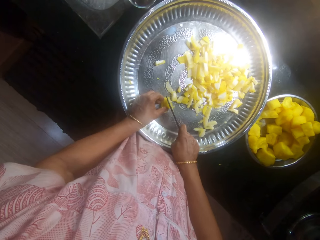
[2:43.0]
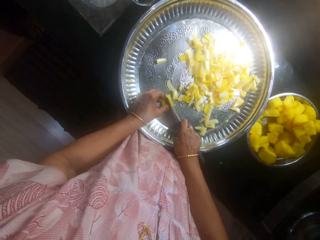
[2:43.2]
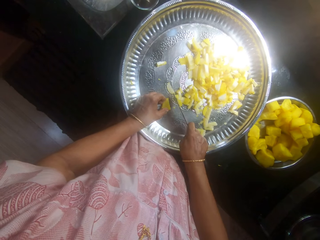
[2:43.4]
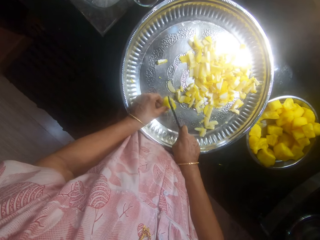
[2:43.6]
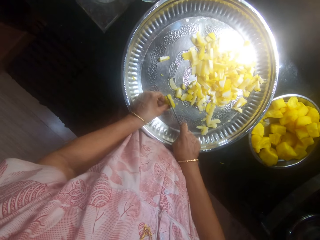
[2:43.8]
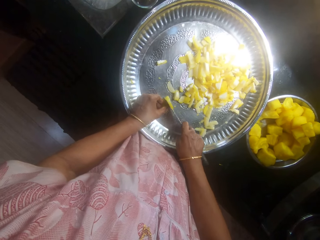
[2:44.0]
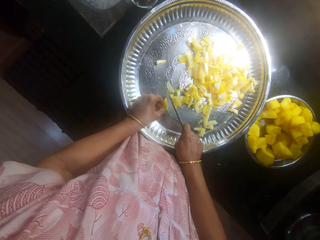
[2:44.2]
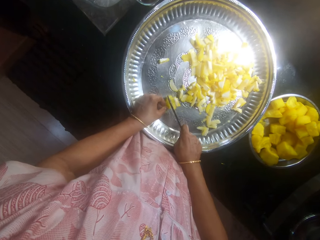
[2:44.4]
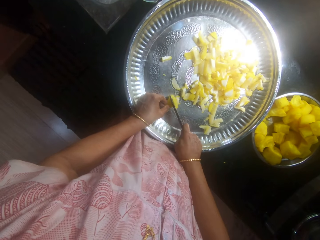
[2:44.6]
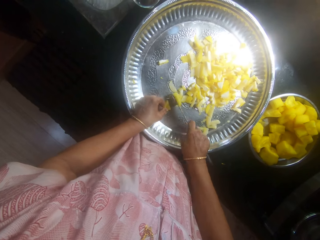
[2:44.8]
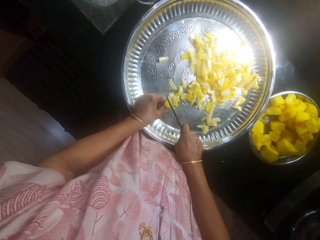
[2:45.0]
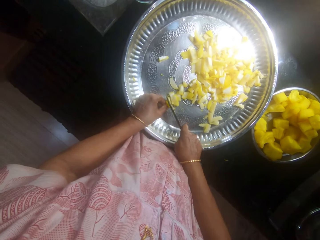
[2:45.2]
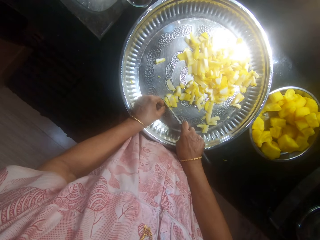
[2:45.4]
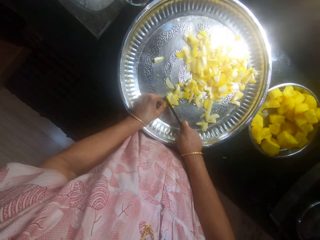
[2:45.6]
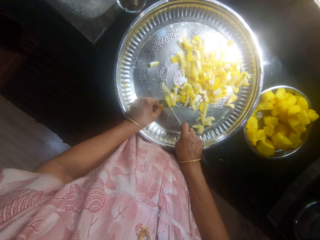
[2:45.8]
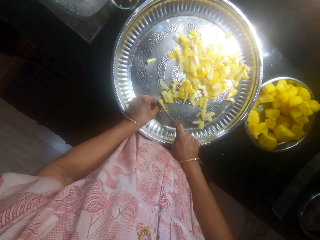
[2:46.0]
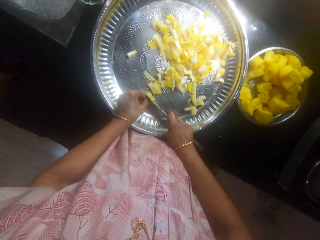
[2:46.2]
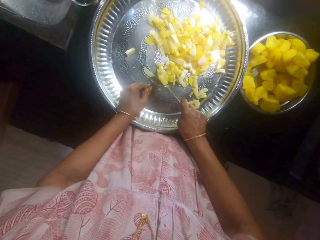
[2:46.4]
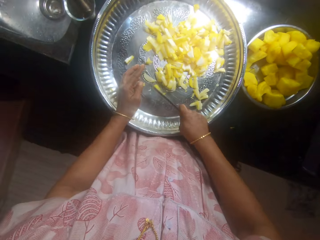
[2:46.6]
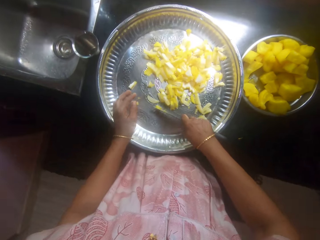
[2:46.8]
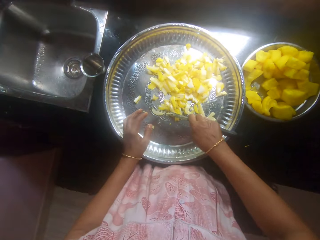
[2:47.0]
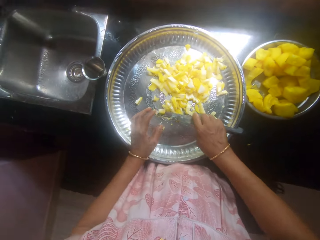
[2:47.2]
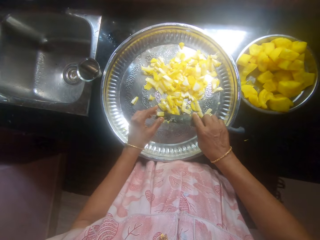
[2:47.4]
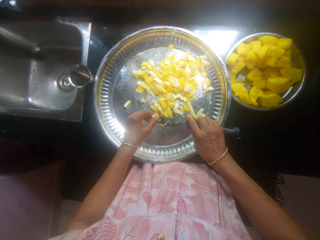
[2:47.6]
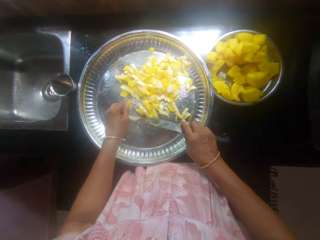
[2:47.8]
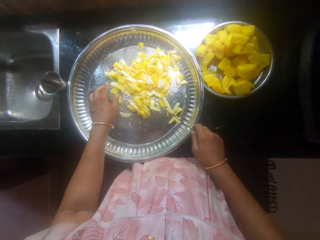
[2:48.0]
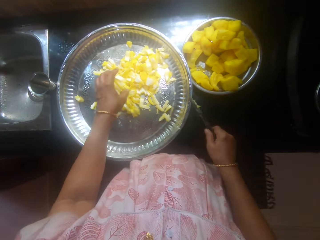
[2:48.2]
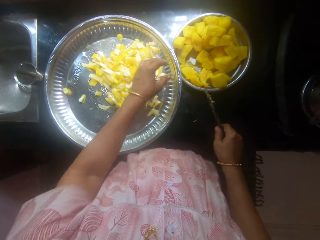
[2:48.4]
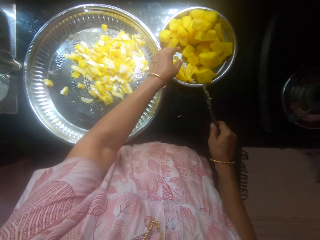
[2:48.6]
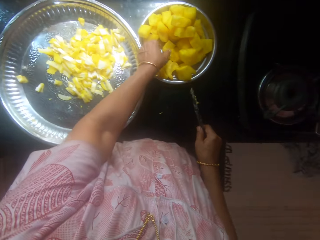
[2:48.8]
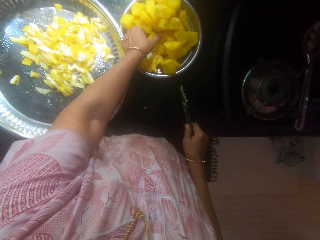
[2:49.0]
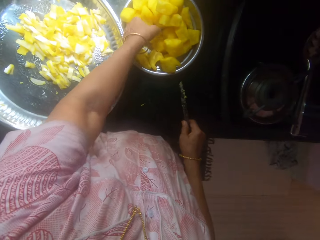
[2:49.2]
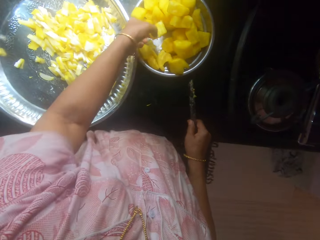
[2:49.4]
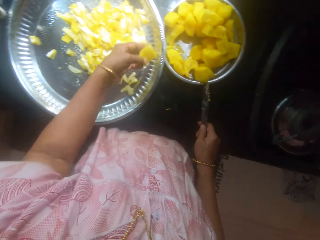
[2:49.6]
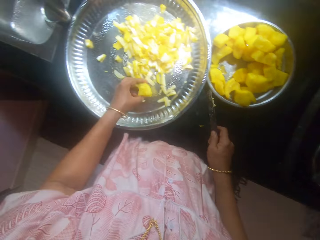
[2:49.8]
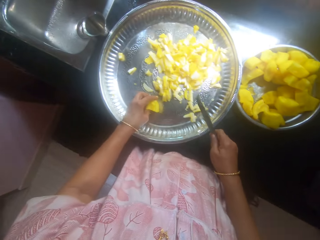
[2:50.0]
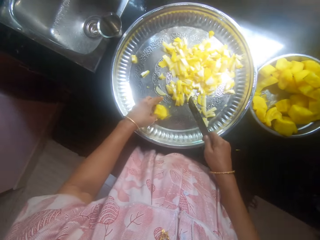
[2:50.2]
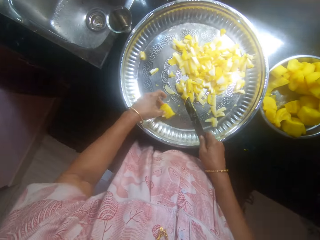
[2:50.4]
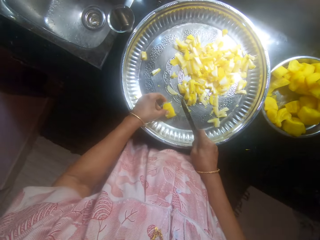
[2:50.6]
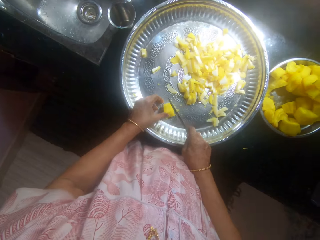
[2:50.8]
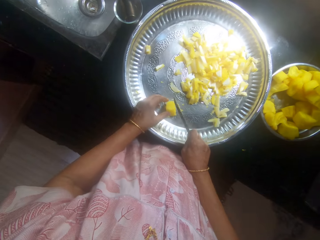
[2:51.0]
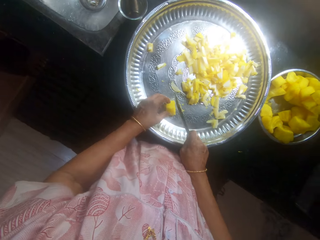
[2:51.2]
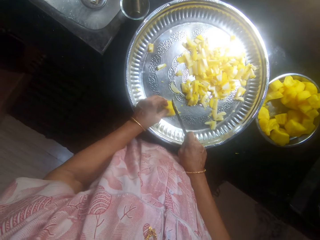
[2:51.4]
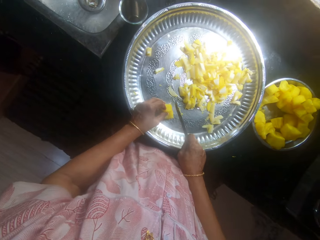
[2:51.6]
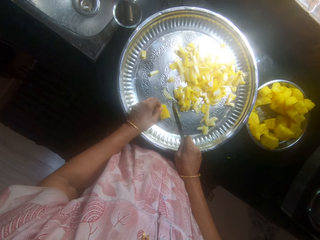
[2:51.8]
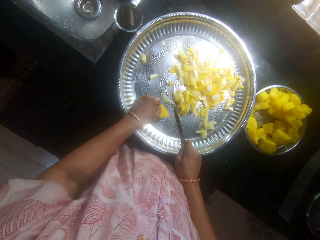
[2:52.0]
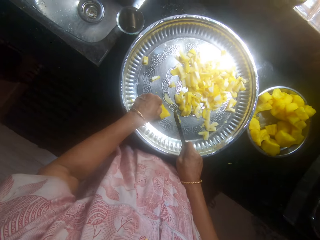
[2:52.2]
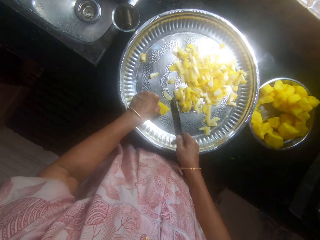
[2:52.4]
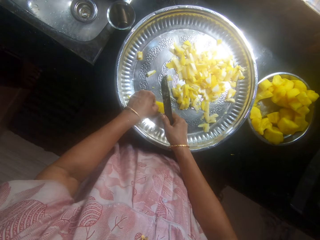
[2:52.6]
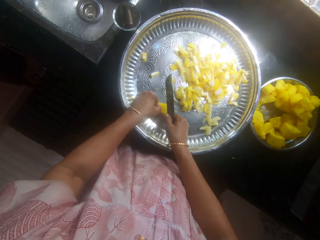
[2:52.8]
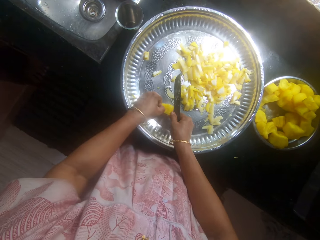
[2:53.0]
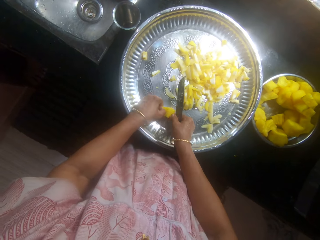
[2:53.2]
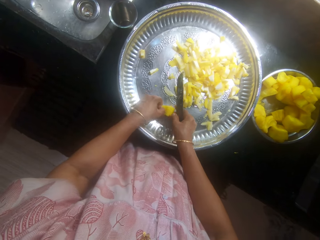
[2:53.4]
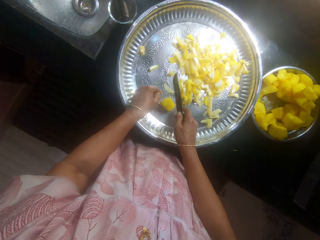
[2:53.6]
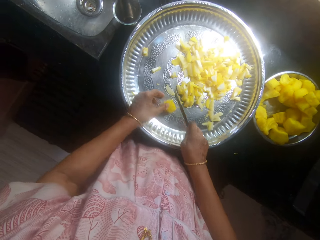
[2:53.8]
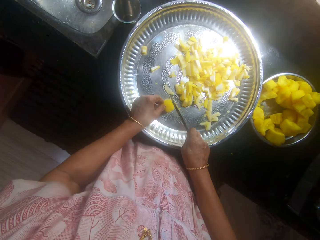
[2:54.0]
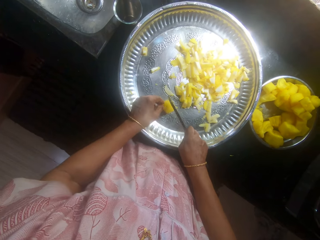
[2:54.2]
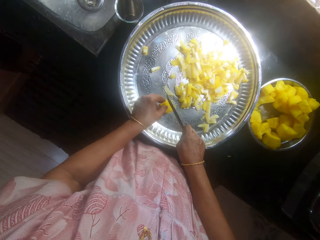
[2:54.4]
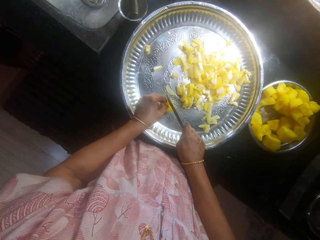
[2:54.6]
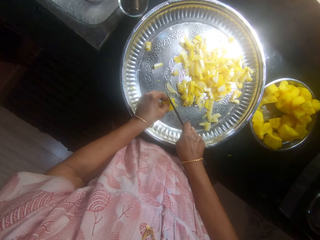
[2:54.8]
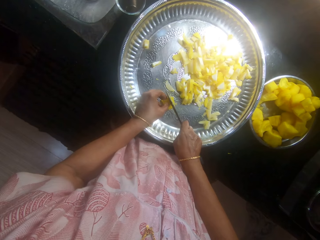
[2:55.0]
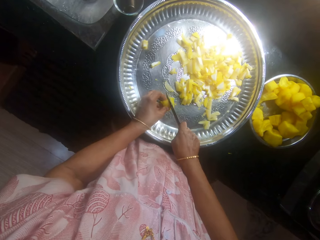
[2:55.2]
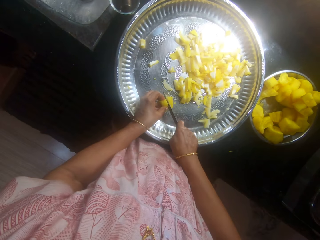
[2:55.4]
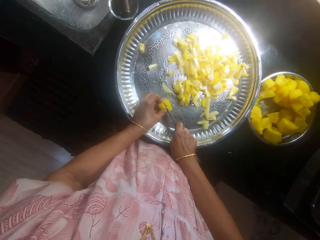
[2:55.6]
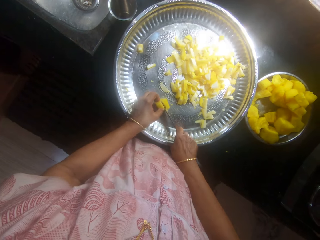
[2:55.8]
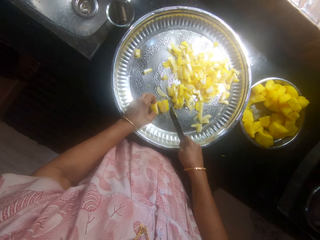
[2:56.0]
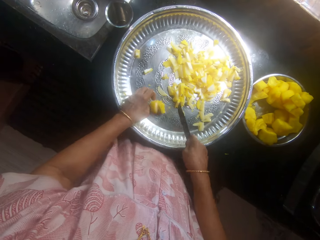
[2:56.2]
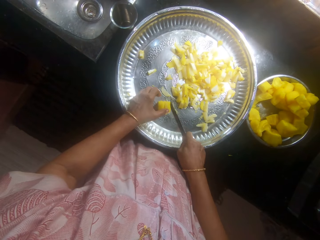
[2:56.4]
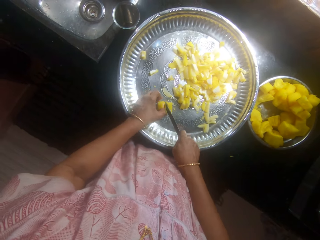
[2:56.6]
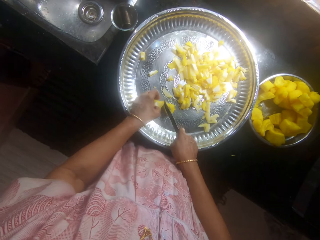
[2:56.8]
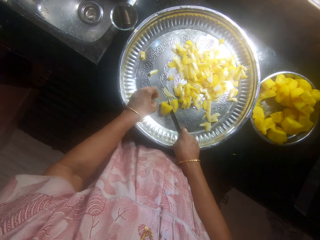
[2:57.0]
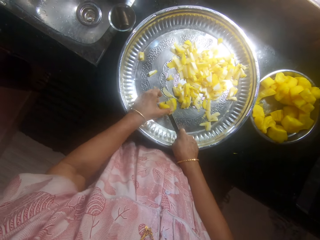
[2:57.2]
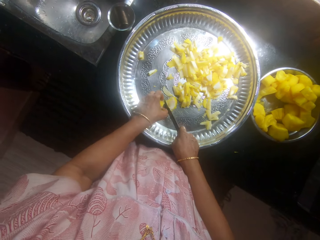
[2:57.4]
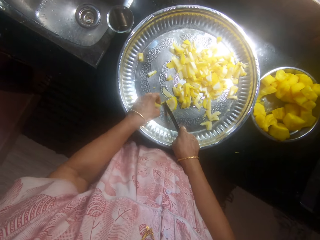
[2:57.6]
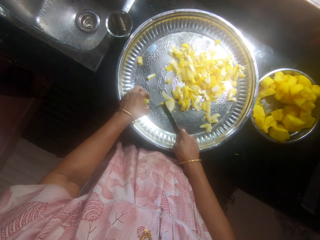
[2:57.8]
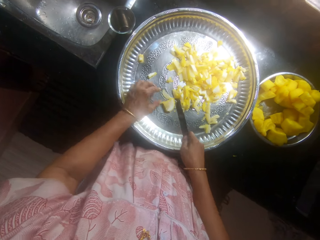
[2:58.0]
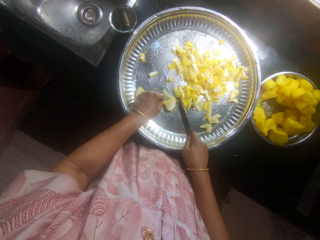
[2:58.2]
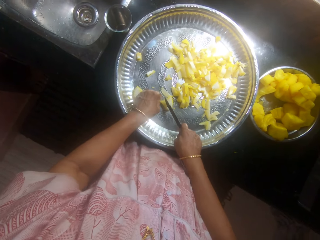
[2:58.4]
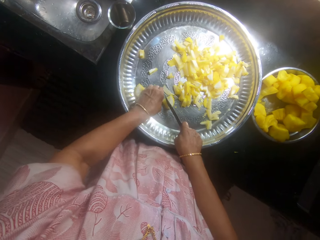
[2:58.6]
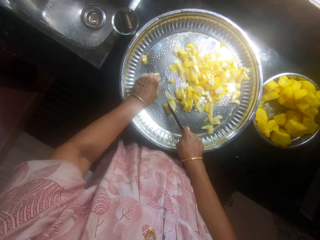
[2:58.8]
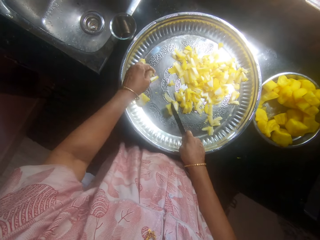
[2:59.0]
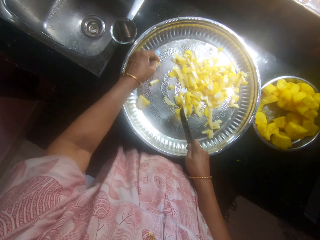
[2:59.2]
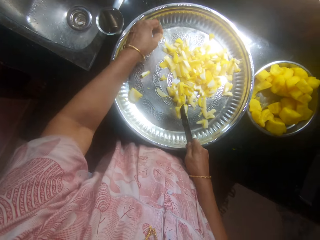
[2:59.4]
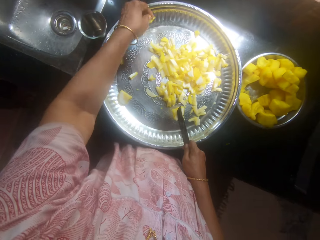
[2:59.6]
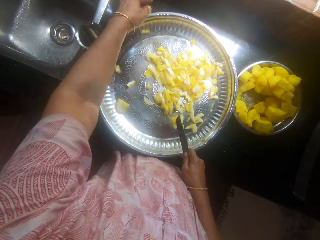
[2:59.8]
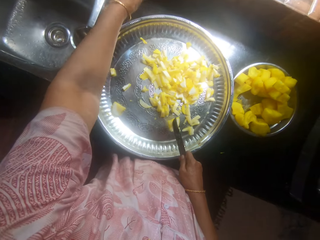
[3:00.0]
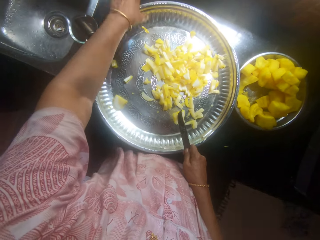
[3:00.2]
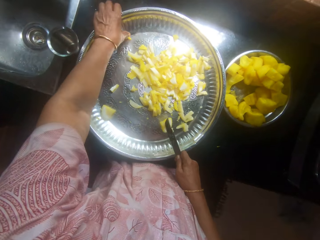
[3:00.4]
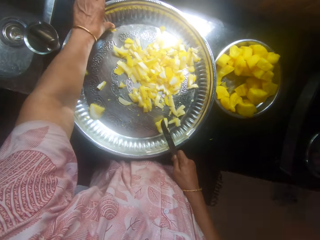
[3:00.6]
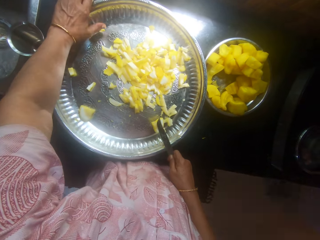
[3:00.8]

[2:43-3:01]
The camera wearer removes something from the knife. They pick a butternut pumpkin from the bowl. They place the butternut pumpkin on the tray. They chop the butternut pumpkin with the knife.

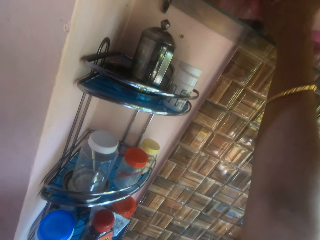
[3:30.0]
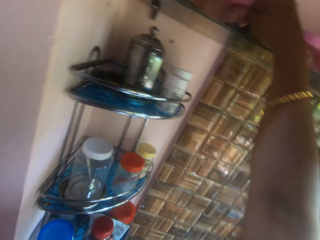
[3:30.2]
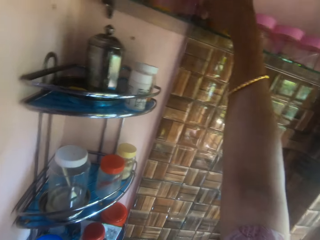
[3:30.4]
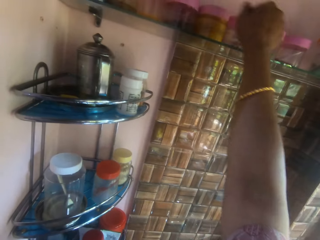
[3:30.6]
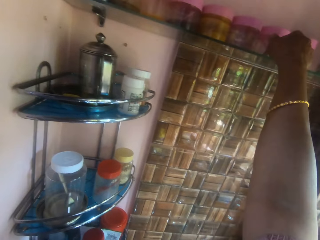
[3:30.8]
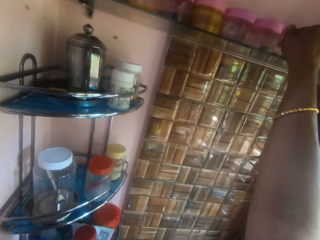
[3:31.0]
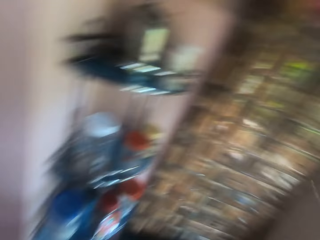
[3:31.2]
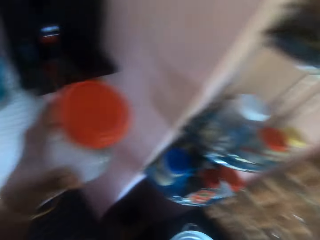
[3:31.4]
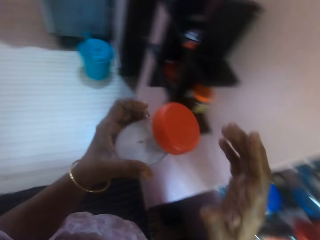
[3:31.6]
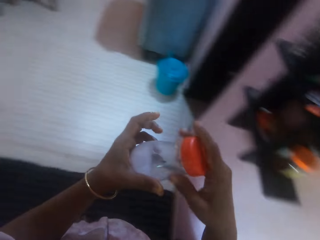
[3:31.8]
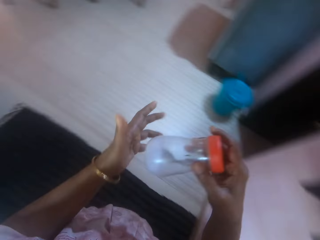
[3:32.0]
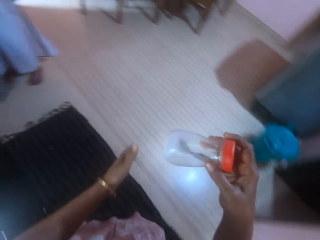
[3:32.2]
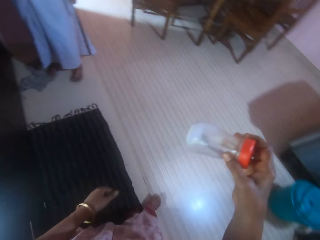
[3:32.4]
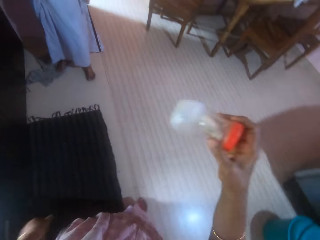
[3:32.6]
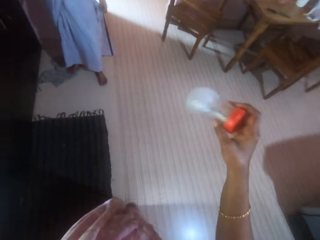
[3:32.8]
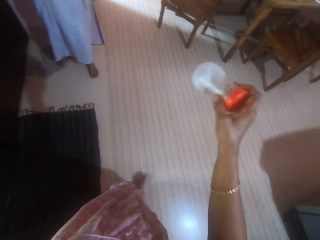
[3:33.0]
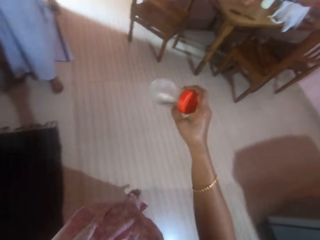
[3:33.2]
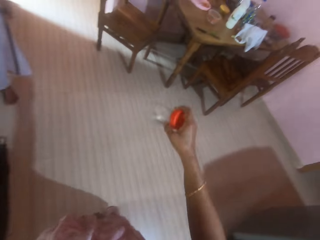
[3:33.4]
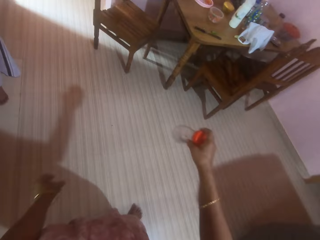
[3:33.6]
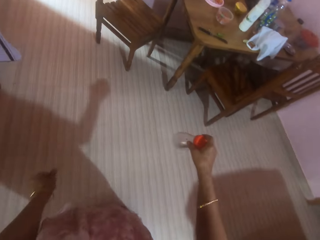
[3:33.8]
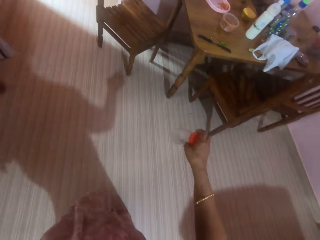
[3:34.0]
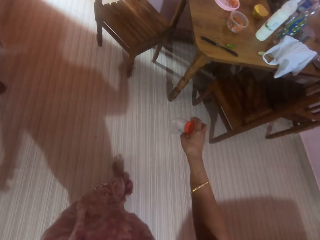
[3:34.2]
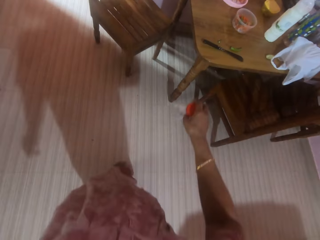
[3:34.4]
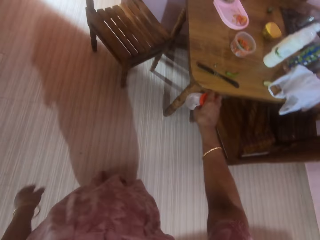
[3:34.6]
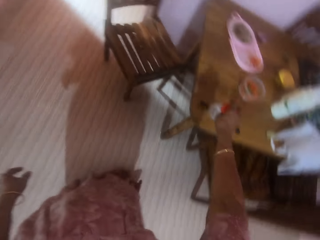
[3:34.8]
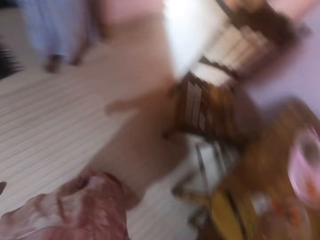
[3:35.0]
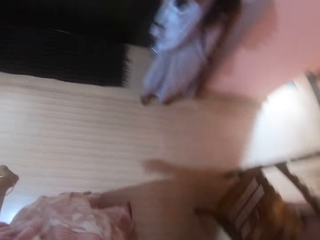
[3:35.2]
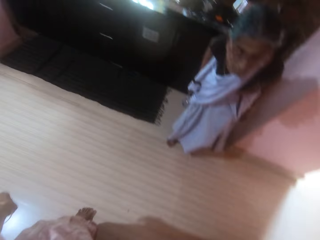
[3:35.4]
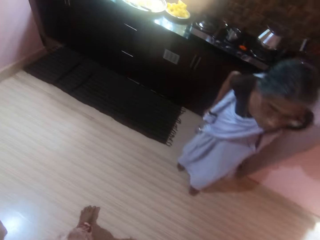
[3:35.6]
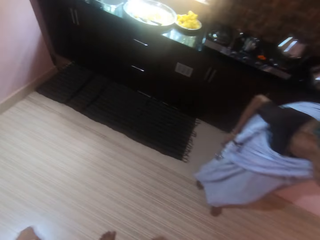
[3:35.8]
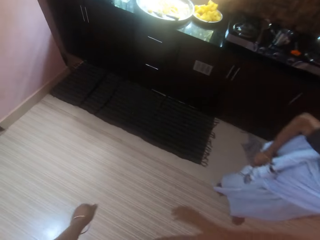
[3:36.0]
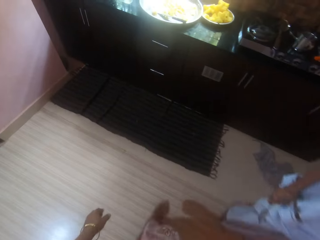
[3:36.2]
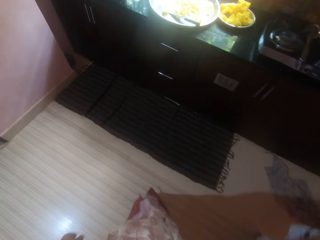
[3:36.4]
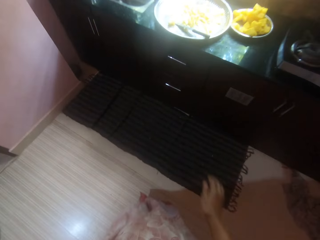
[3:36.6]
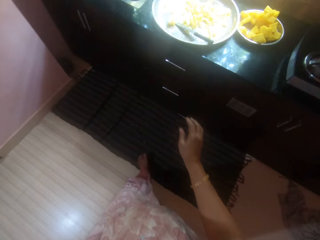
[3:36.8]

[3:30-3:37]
The camera wearer walks around the house. They shake a tin with salt, and put the tin on the table. A woman walks around the house. The camera wearer walks around the house.
